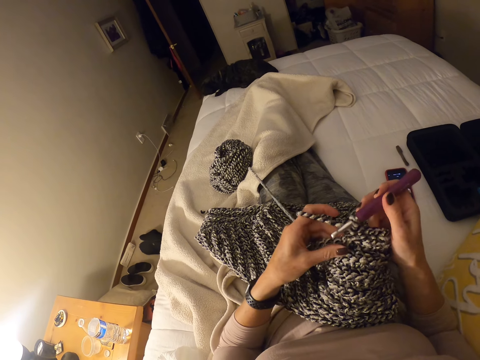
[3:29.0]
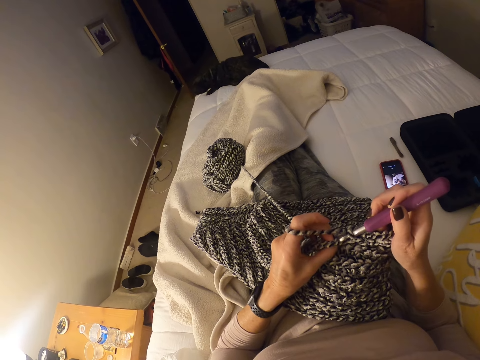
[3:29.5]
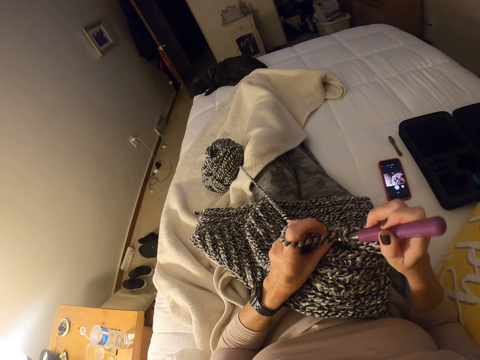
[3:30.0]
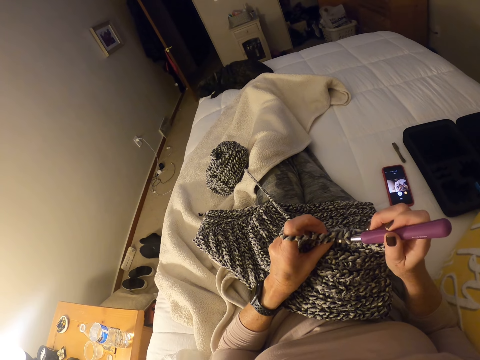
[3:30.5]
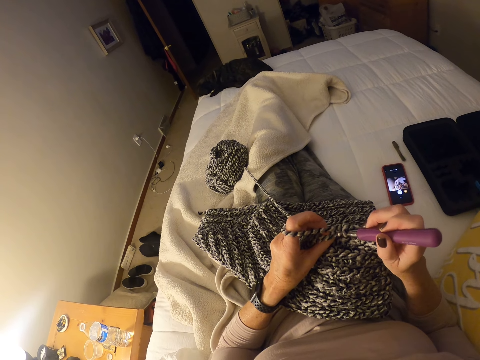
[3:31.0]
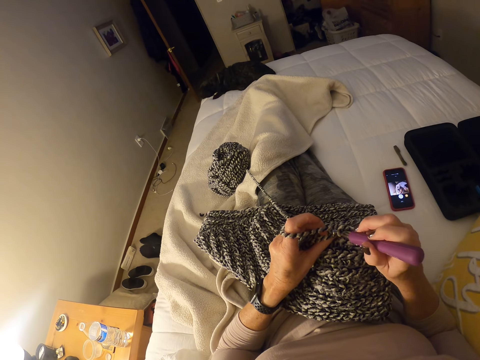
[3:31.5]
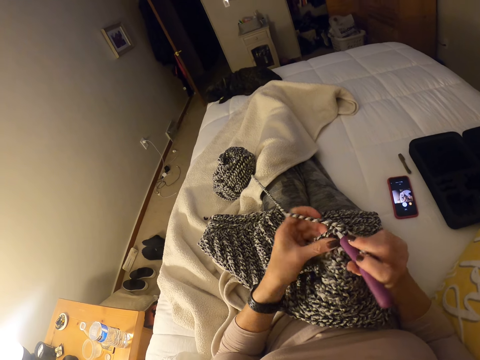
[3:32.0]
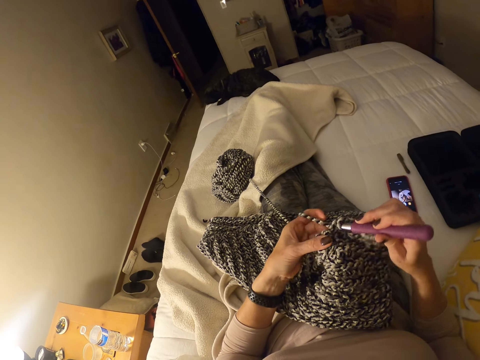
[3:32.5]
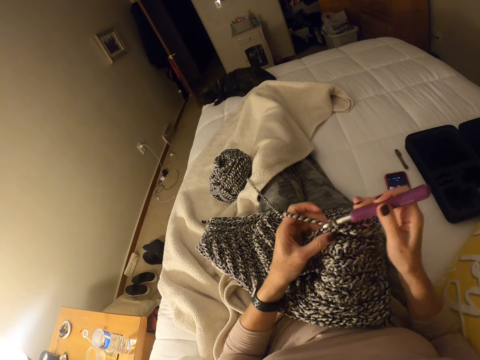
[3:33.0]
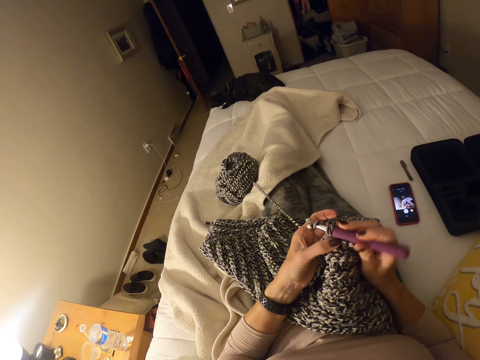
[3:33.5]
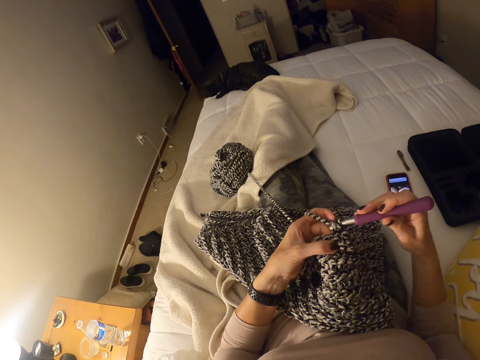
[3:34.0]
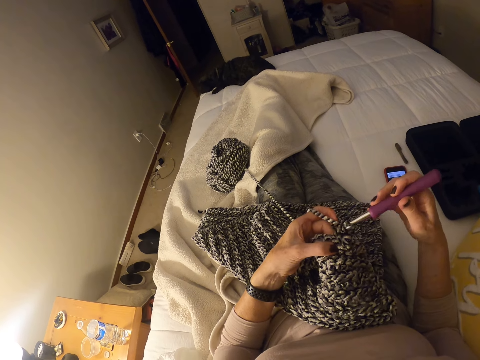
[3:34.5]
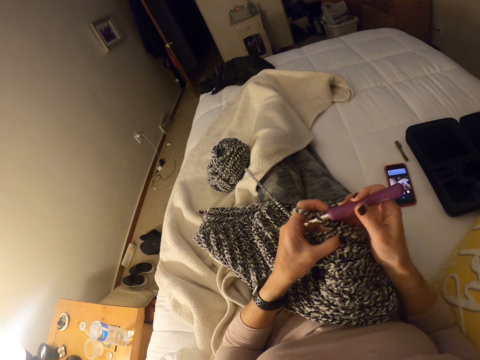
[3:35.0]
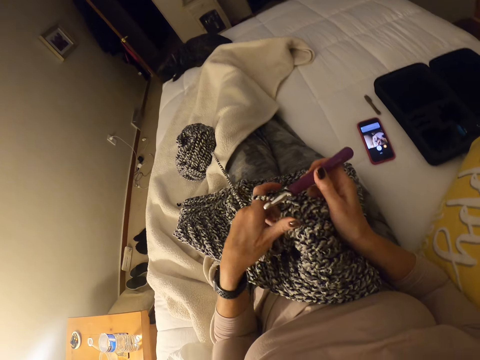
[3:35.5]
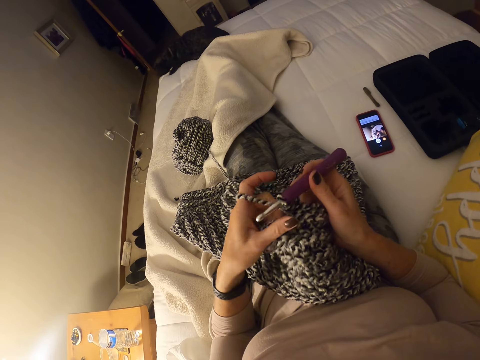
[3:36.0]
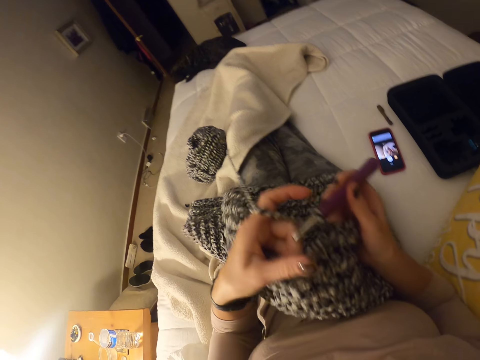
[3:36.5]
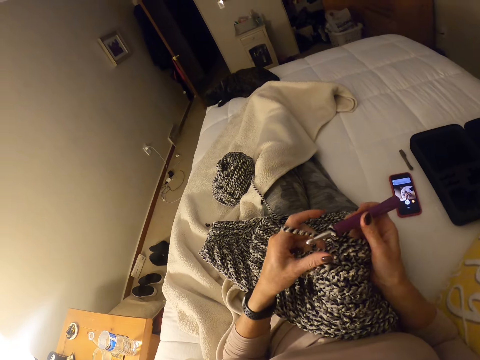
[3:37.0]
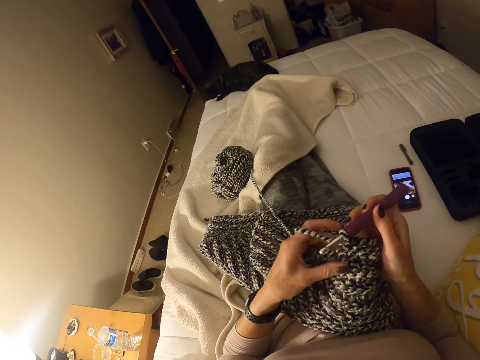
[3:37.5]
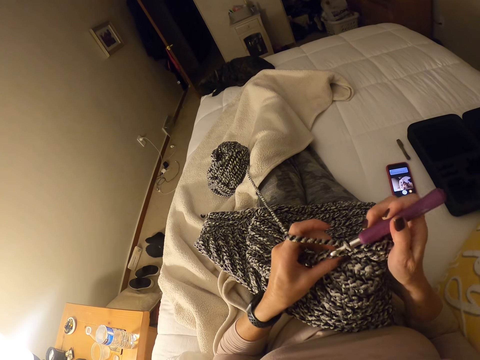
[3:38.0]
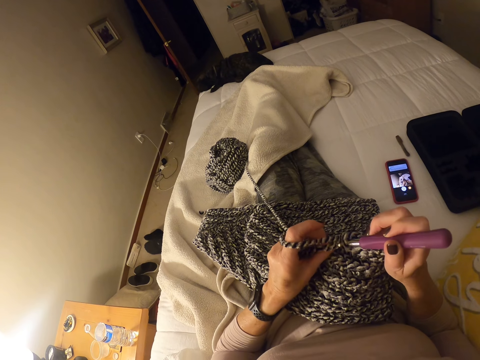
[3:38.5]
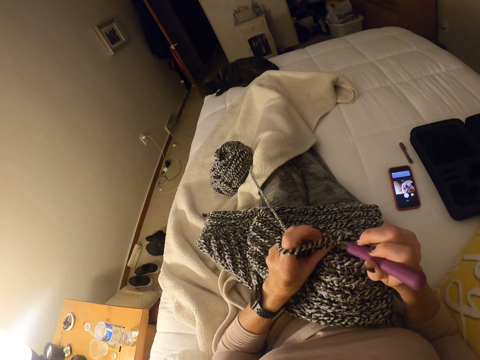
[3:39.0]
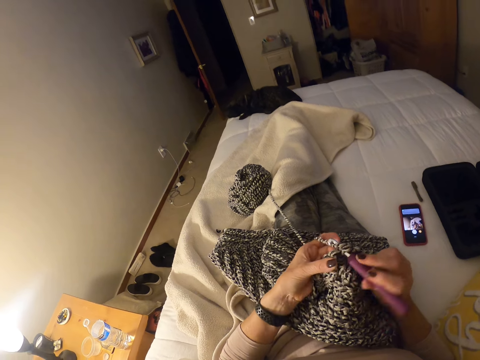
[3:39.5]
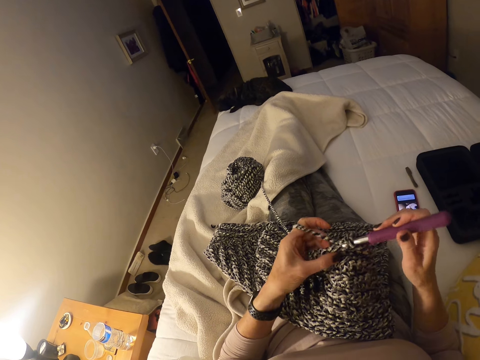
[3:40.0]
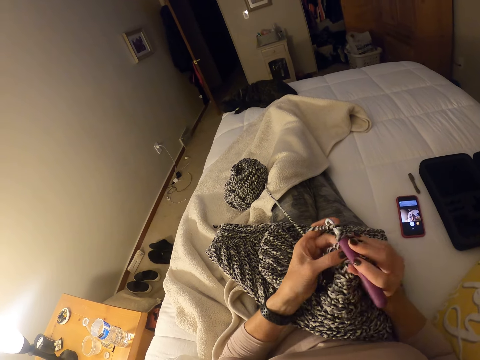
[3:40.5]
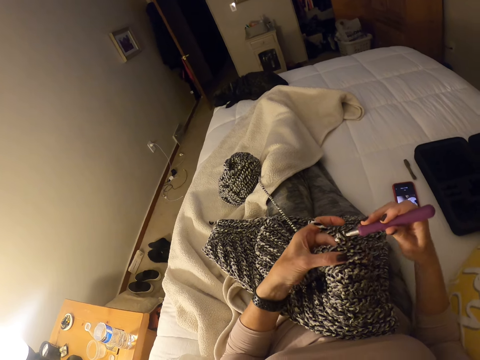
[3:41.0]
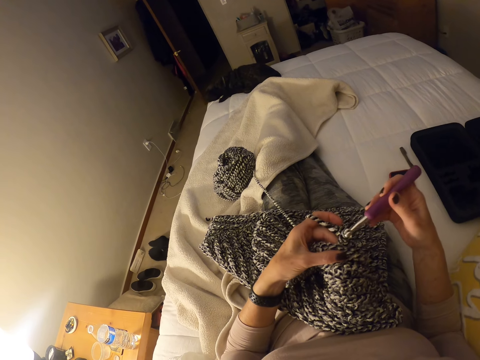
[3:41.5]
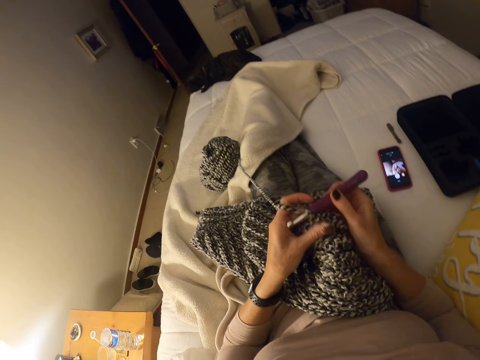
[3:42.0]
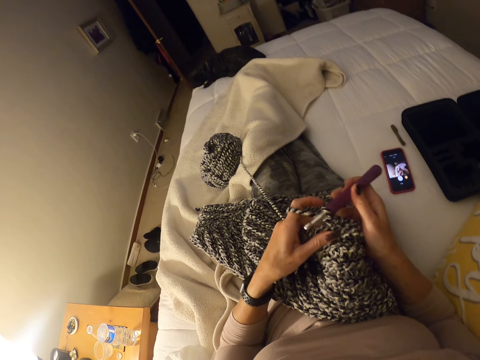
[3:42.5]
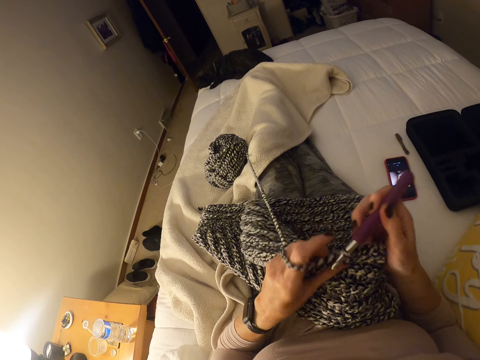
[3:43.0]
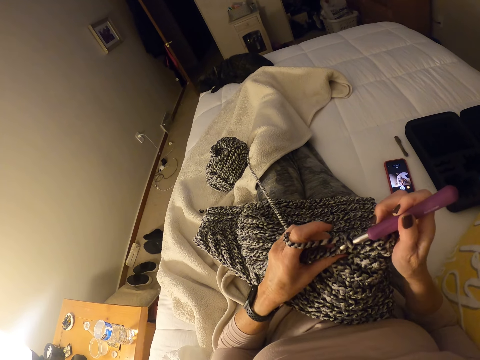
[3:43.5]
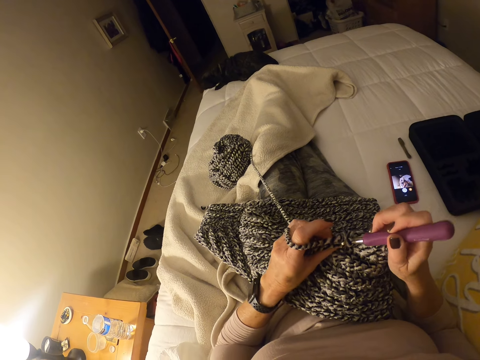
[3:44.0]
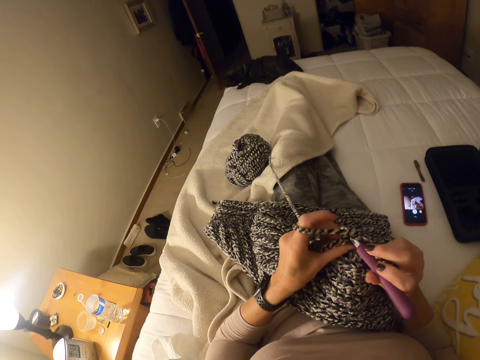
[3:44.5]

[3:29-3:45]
The camera wearer holds the sweater fabric. They knit the sweater fabric.

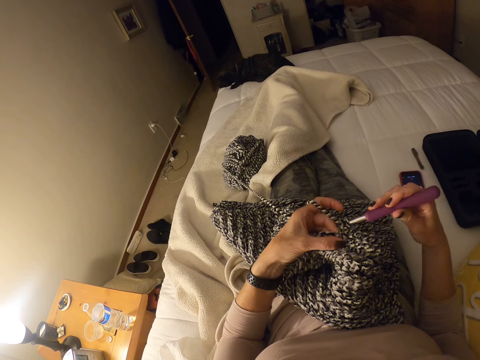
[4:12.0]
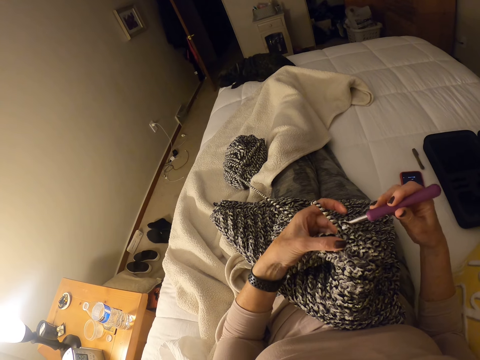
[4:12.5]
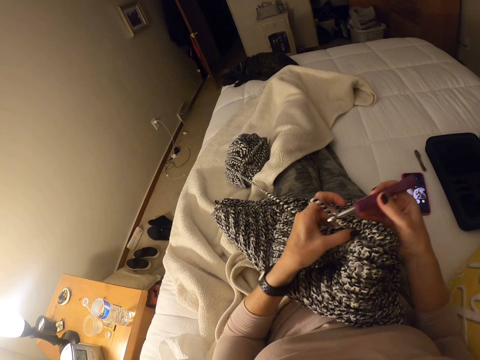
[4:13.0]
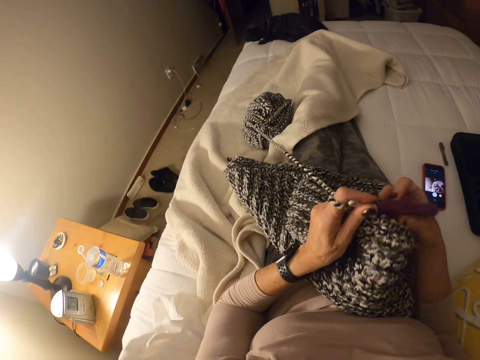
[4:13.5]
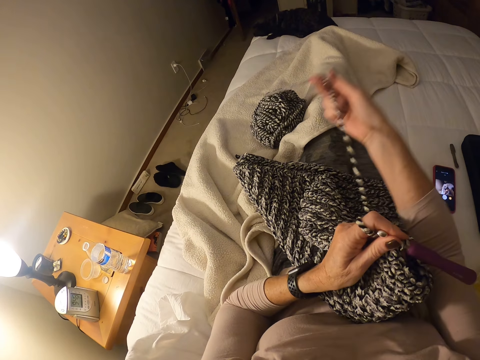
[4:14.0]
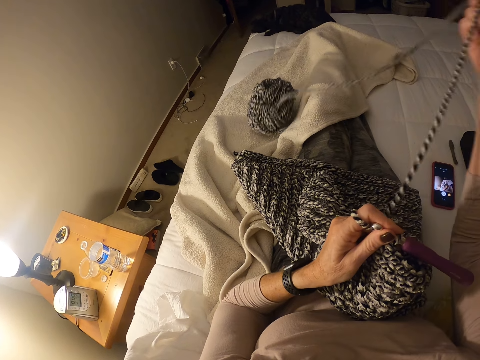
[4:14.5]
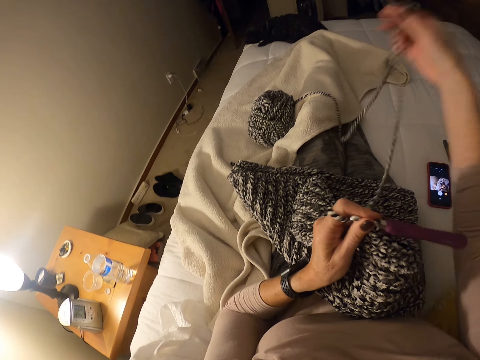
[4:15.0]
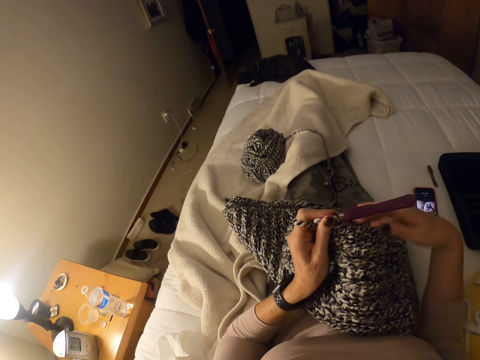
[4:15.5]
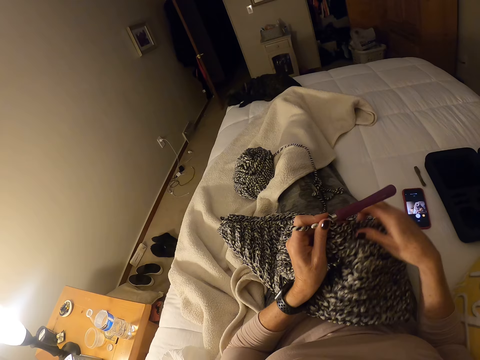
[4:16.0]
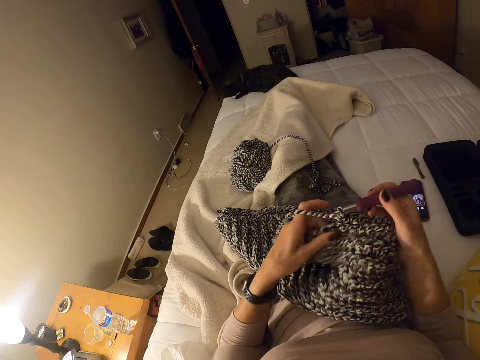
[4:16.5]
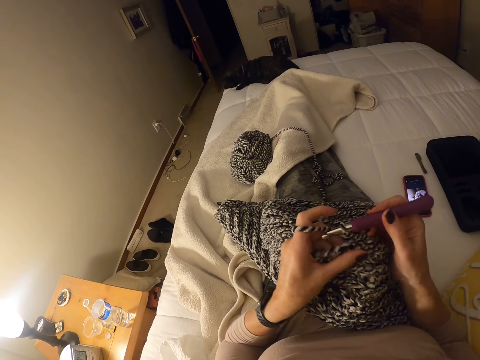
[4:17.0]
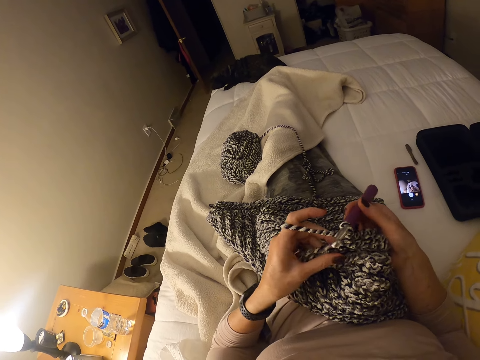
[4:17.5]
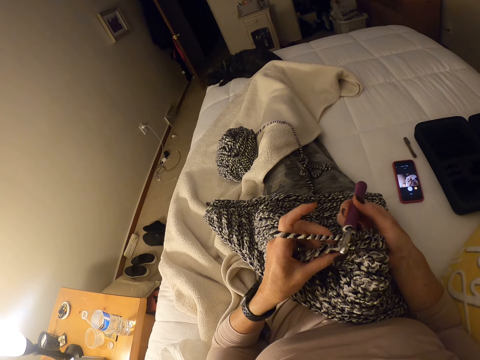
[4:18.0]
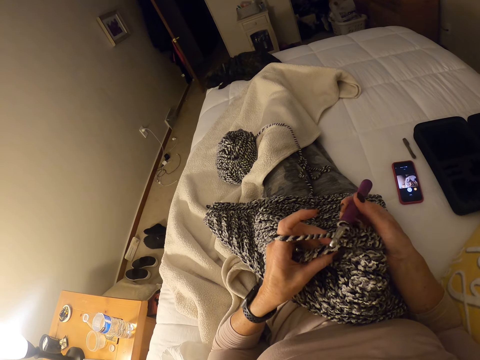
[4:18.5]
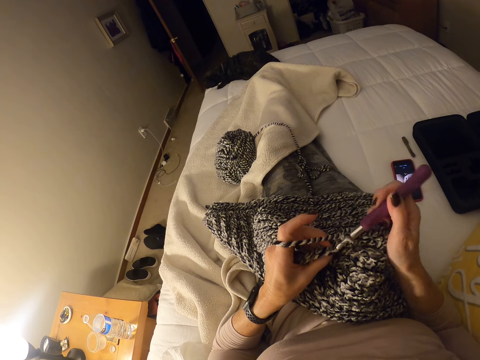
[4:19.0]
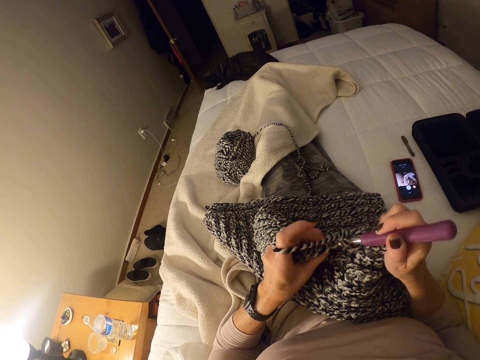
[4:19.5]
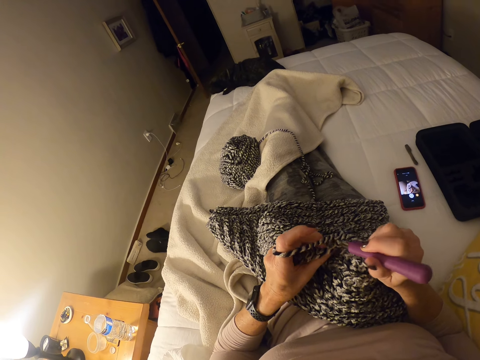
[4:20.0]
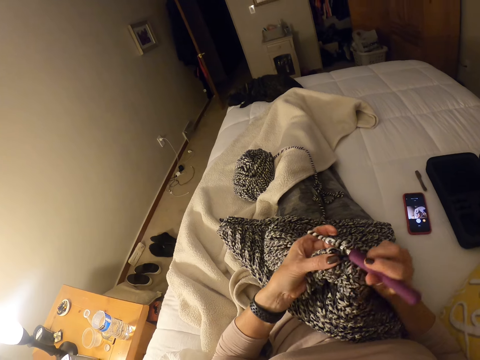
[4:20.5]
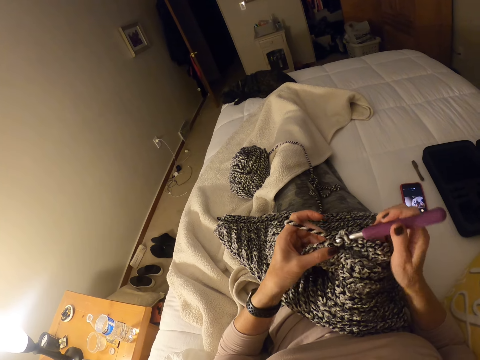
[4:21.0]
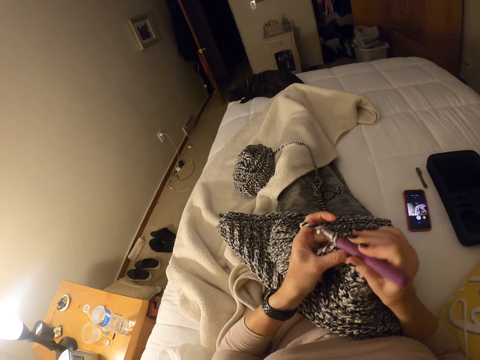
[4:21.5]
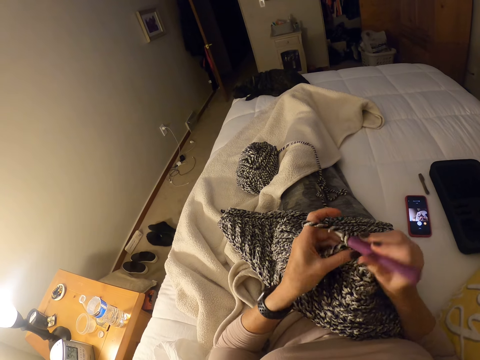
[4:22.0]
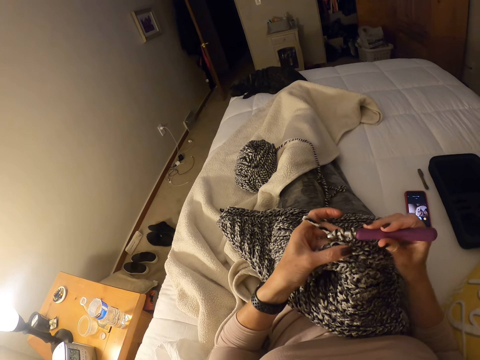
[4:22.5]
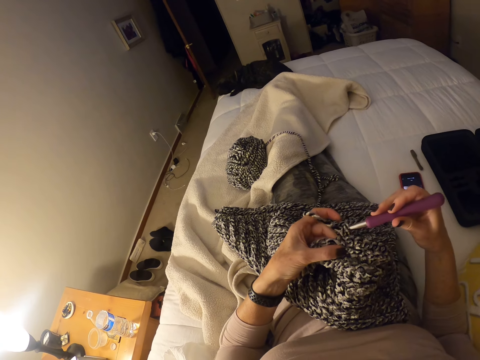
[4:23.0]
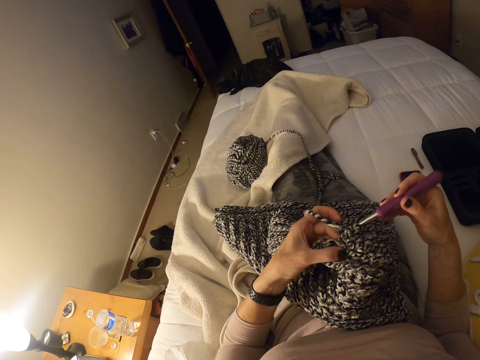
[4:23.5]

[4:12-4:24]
The camera wearer holds the thread and pulls the thread from the cotton yarn. They hold the sweater fabric. They hold the crochet hook. They knit the sweater fabric.
